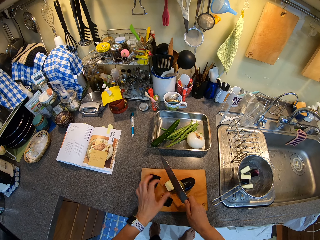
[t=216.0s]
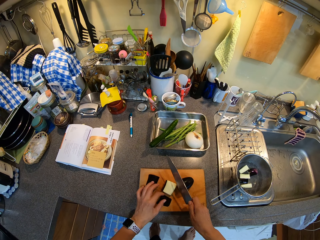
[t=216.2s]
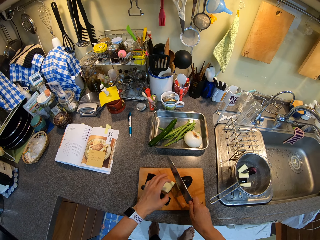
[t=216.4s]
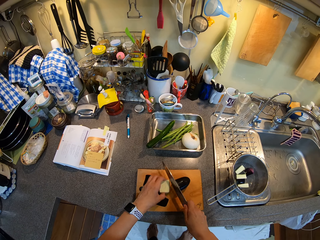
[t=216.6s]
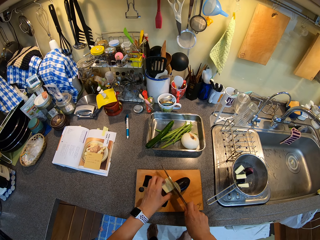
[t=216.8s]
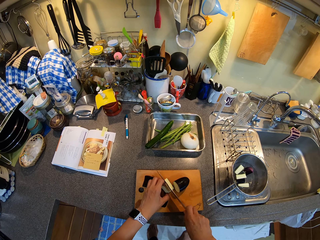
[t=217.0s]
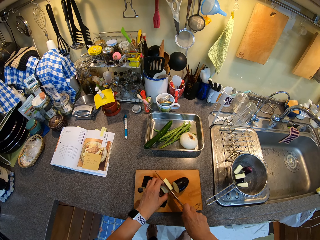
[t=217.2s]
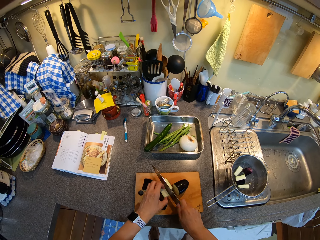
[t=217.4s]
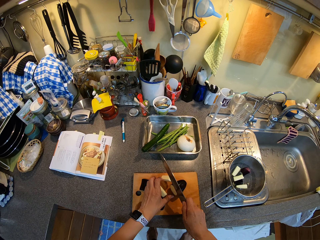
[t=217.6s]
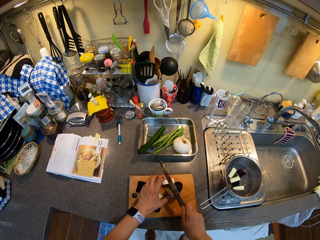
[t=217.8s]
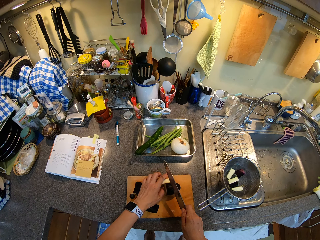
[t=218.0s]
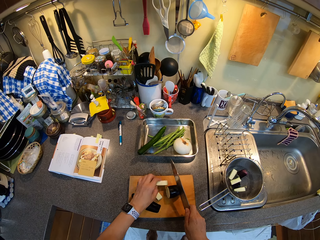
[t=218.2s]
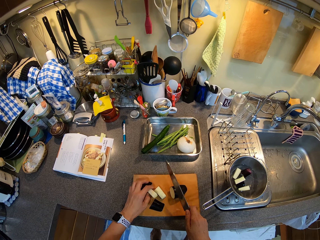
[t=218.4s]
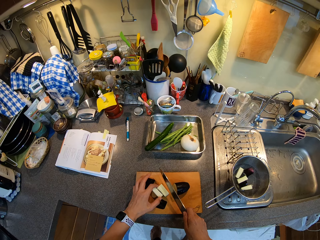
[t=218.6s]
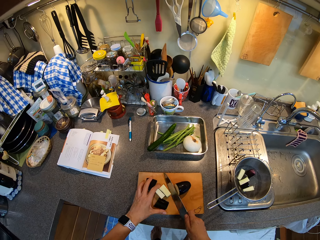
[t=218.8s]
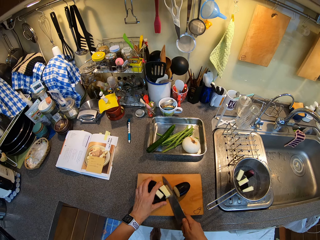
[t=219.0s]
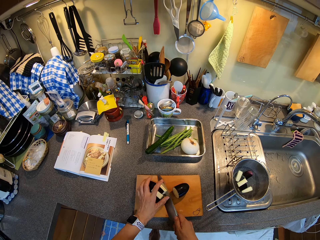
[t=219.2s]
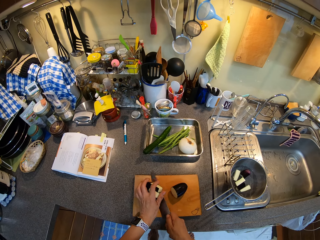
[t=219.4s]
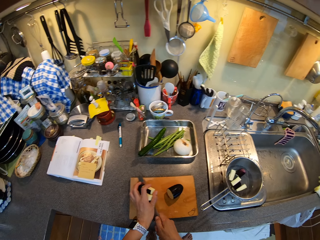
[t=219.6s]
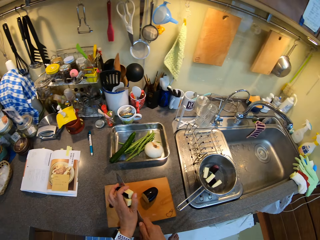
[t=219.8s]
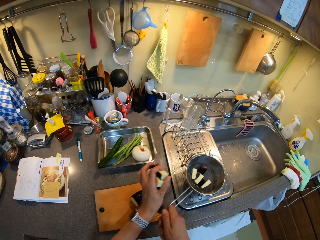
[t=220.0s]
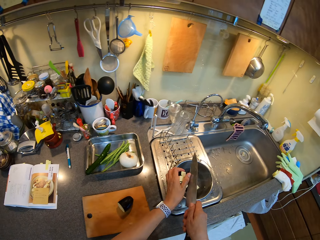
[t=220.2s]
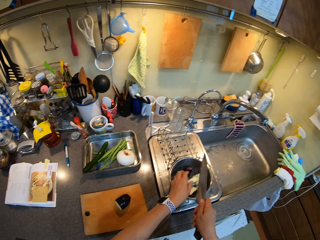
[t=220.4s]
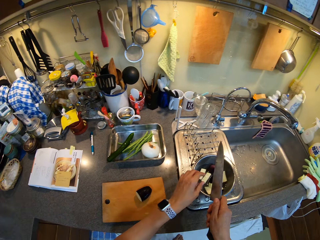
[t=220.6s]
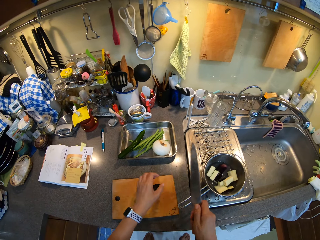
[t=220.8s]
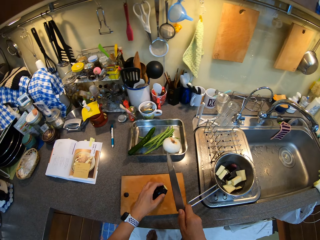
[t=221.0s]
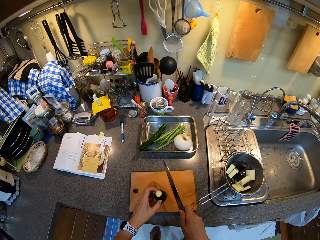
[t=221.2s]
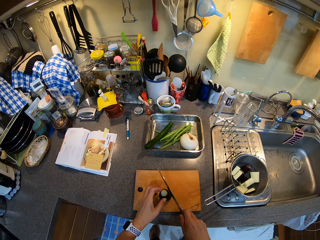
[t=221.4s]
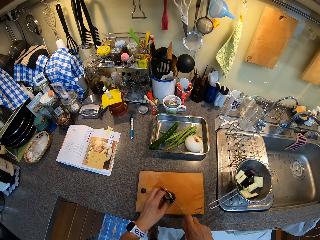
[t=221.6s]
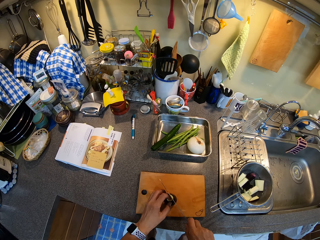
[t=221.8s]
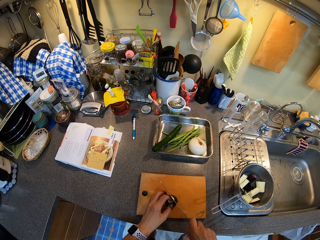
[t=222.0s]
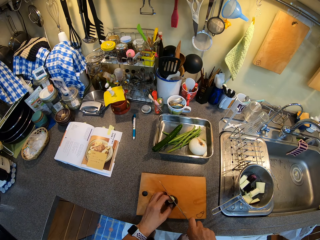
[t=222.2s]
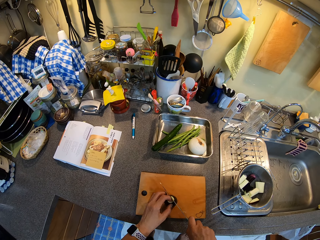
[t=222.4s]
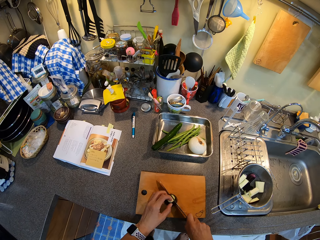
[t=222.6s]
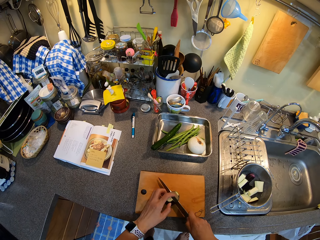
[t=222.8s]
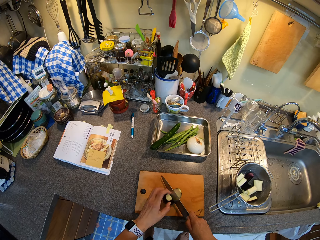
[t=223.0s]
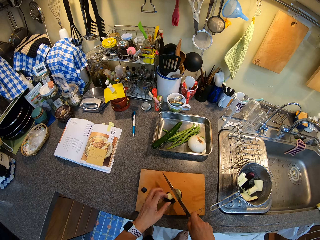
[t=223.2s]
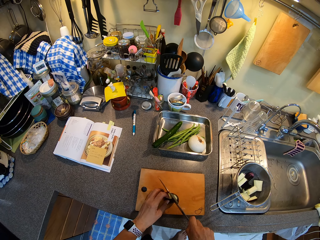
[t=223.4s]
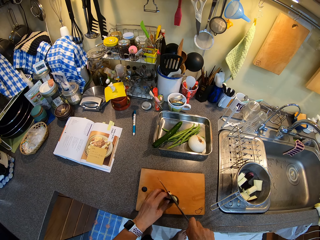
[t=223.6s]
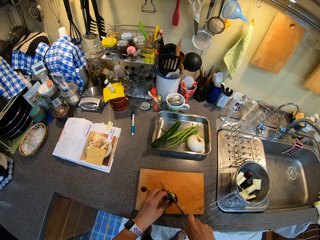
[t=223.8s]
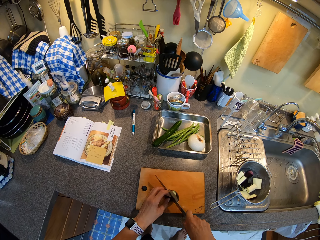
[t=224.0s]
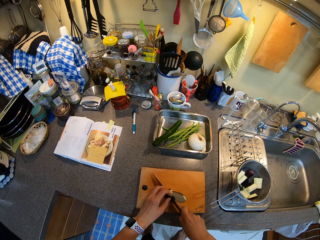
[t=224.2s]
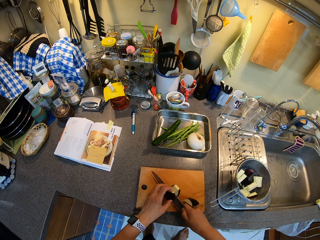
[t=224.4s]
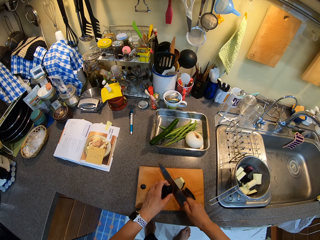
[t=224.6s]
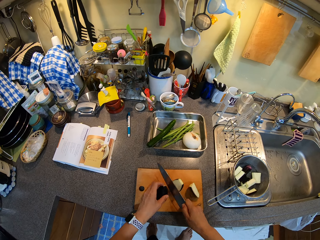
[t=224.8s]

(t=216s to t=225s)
The camera wearer holds an eggplant or cucumber piece. They cut the eggplant piece, pick the eggplant piece, and place the eggplant piece on the chopping board. They pick eggplant pieces and put the eggplant pieces in the cooking pot. They lift an eggplant piece and chop the eggplant piece.

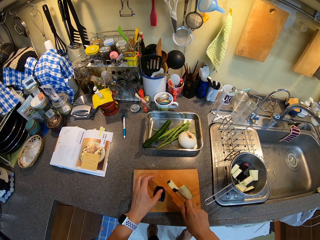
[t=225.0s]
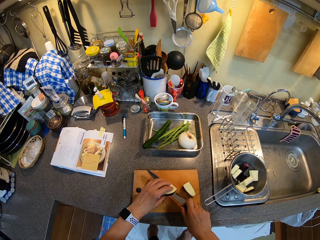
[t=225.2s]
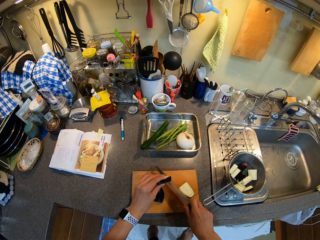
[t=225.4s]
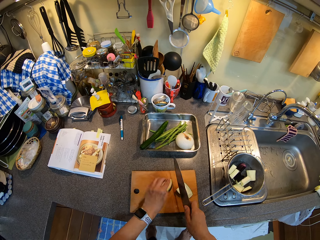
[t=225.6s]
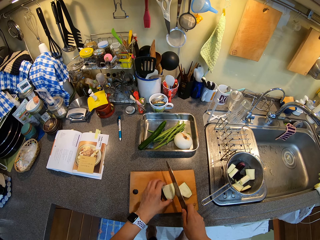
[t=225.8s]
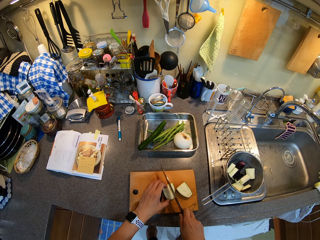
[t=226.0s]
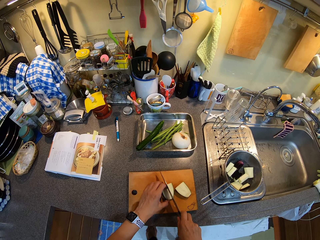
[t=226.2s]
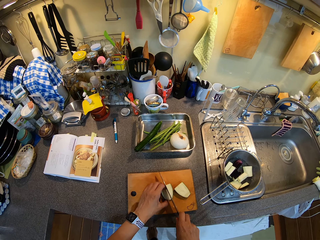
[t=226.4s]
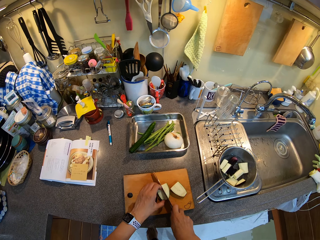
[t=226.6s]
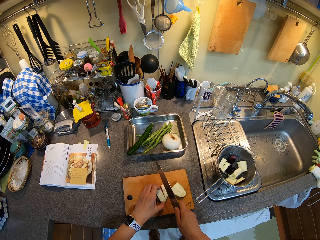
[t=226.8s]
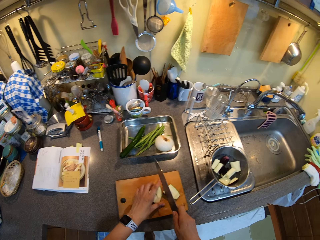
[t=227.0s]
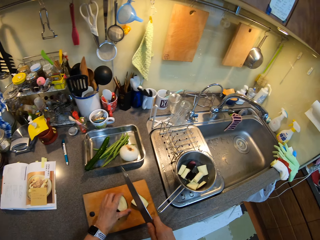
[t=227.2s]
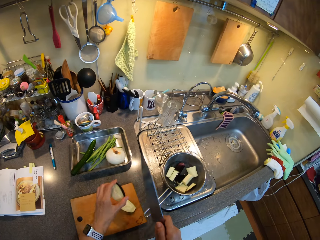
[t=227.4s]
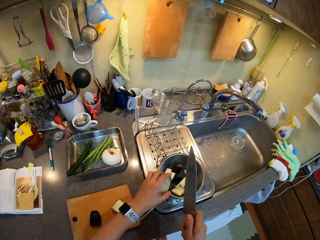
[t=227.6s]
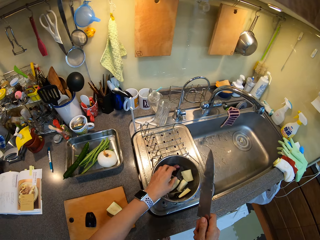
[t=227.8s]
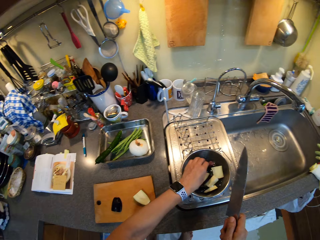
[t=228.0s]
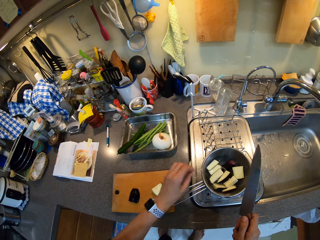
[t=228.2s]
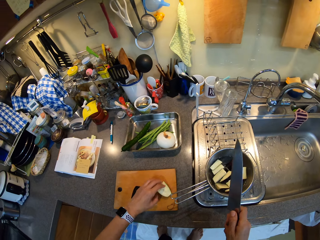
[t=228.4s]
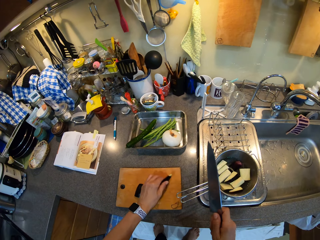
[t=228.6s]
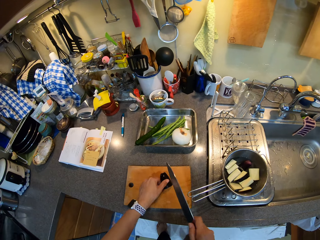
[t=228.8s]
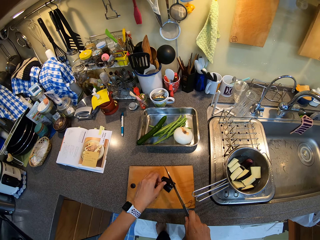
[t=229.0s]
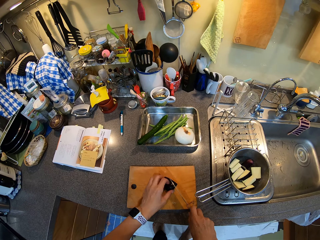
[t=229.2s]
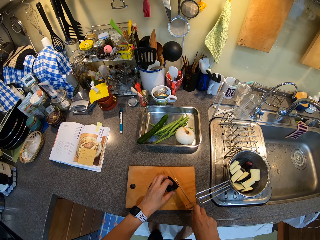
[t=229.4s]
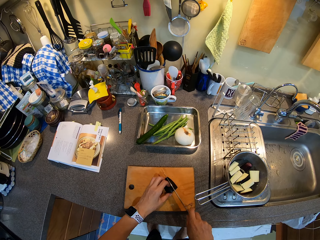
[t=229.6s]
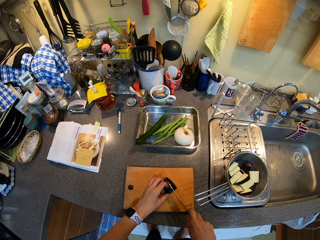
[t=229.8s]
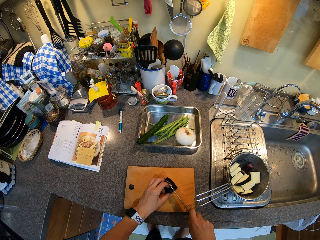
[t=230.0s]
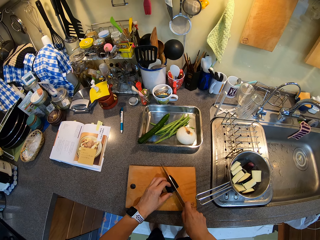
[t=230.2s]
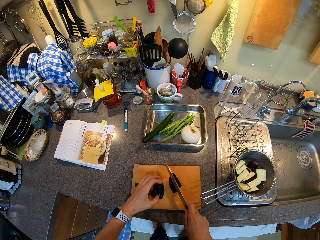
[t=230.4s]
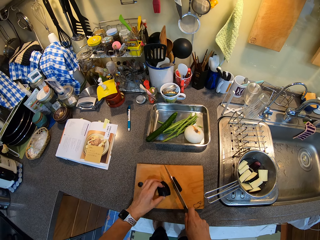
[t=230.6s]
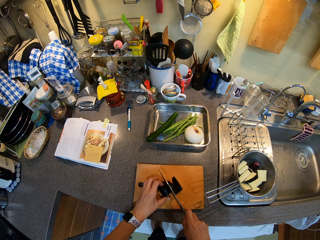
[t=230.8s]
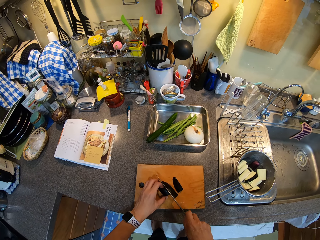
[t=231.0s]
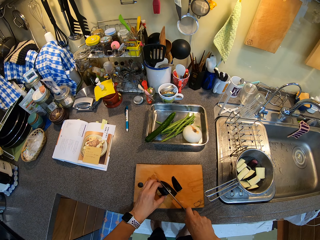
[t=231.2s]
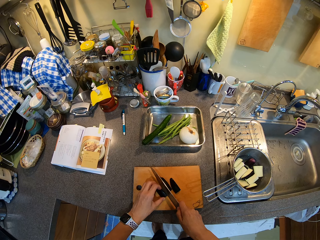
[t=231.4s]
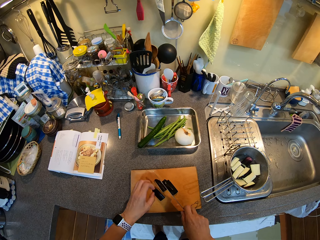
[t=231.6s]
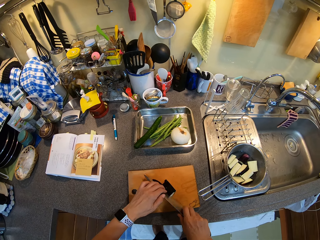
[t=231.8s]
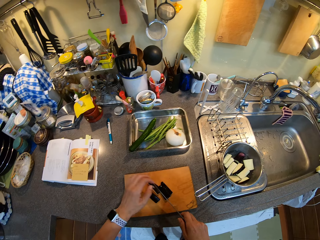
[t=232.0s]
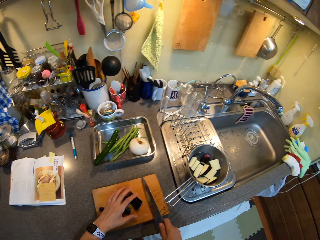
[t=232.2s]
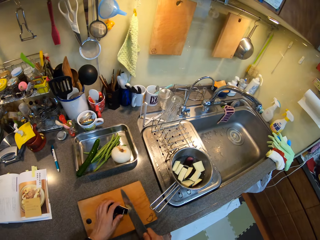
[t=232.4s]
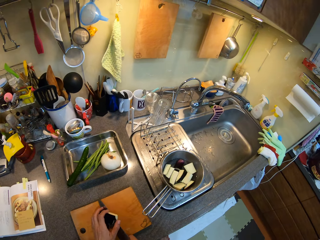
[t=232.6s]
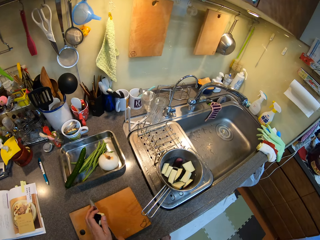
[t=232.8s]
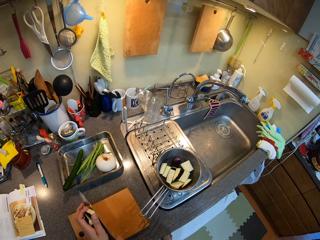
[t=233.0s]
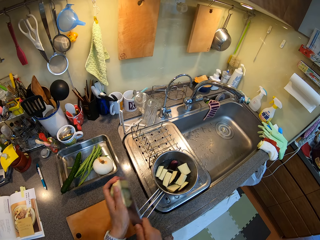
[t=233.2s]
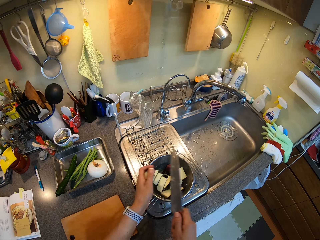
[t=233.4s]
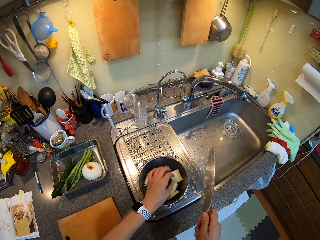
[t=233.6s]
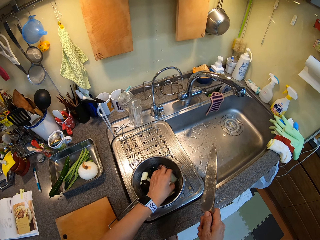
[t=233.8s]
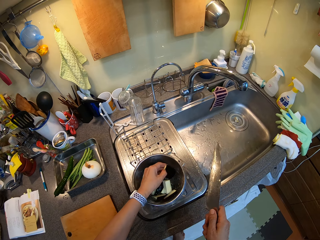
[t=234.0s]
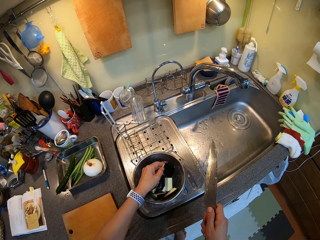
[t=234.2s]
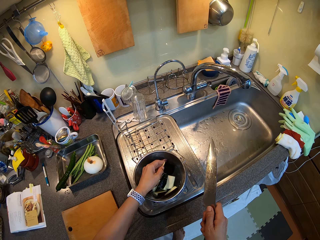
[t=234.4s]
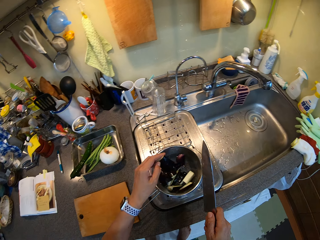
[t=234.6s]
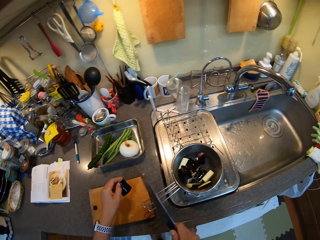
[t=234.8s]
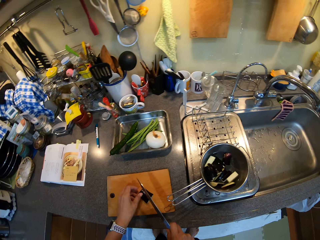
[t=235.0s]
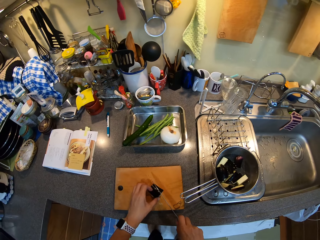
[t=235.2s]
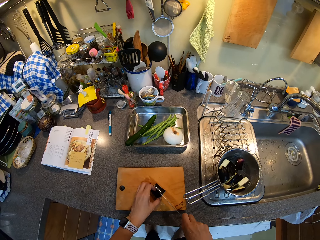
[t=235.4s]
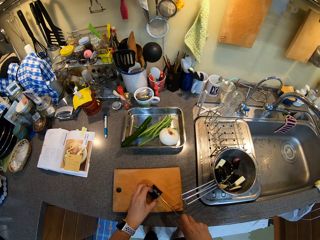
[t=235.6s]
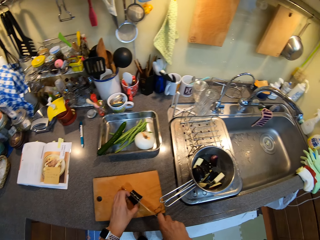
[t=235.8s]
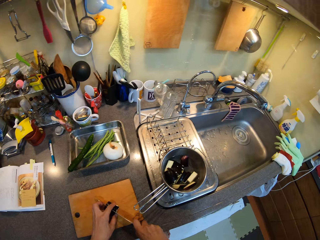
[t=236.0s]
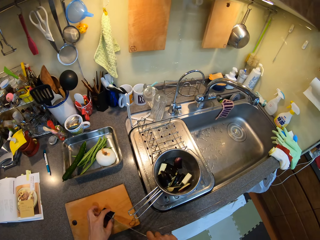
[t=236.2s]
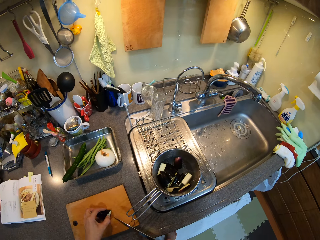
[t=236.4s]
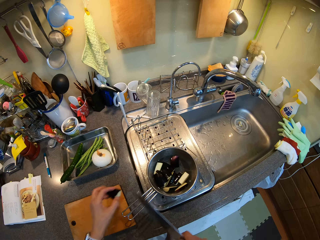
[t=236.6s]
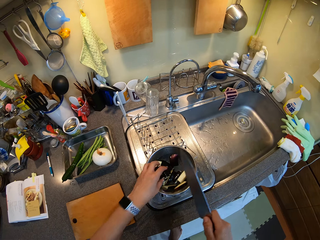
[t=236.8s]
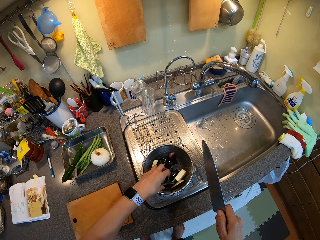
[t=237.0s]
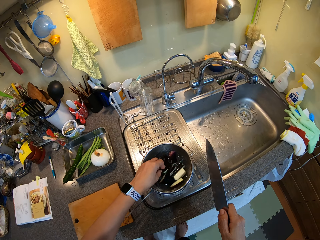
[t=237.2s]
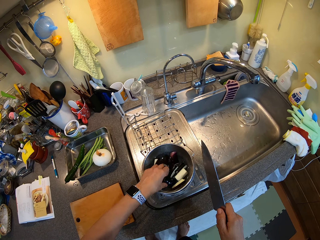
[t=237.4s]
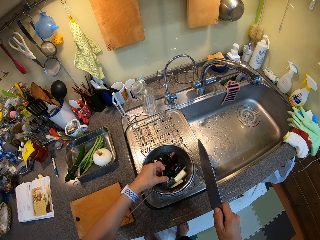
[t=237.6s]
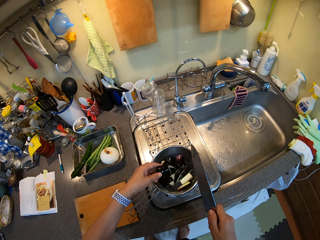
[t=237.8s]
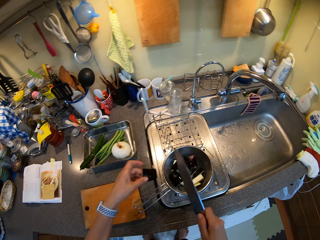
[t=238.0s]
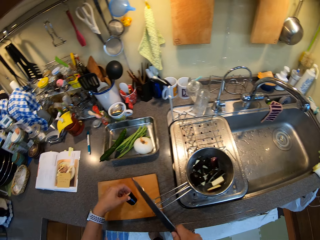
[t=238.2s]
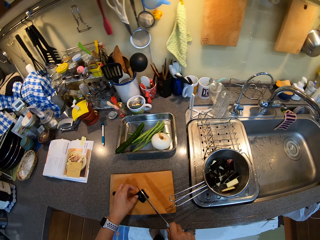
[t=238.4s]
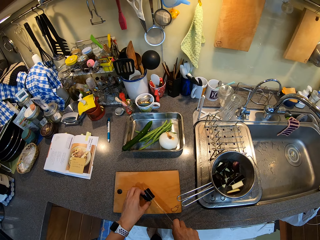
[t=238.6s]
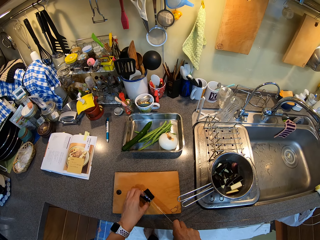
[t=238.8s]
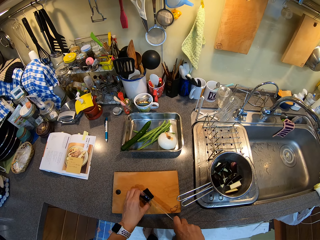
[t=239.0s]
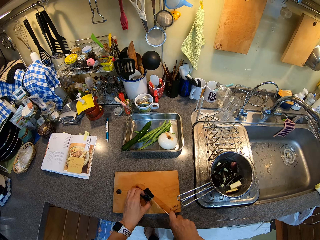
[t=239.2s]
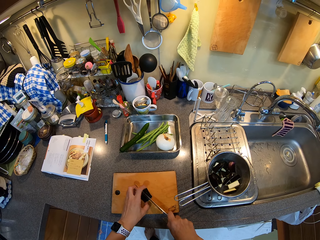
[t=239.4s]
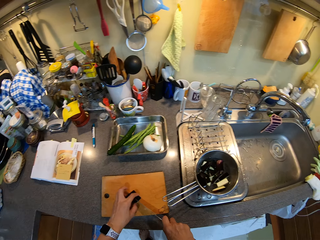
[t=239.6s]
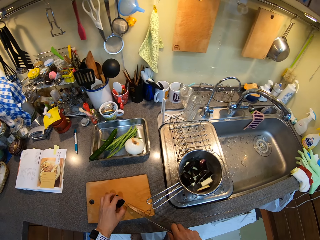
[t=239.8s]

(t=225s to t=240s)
The camera wearer picks an eggplant or cucumber piece, places the eggplant piece on the chopping board, and cuts the eggplant piece. They pick eggplant pieces and put the eggplant pieces in the cooking pot. They turn an eggplant piece. They pick the cucumber. They cut the eggplant piece. They hold an eggplant piece and cut the eggplant piece. They remove an eggplant piece in the knife. They pick eggplant pieces and put the eggplant pieces in the cooking pot. They pick an eggplant piece from the pot and place the eggplant piece on the chopping board. They cut the eggplant piece. They pick the eggplant pieces and put the eggplant pieces in the cooking pot. They pick an eggplant piece from the pot and place the eggplant piece on the chopping board. They cut the eggplant piece.
